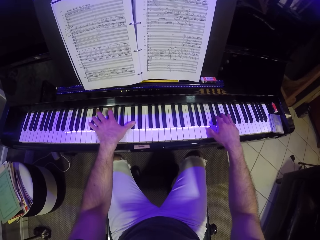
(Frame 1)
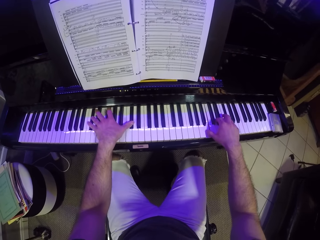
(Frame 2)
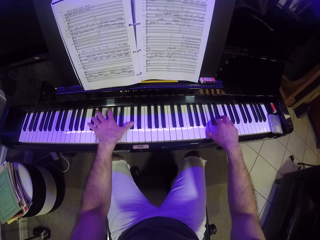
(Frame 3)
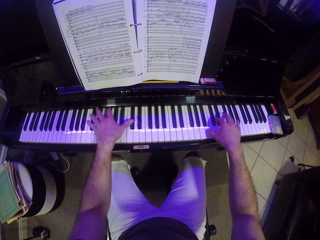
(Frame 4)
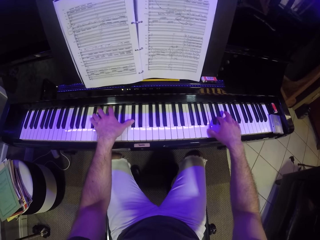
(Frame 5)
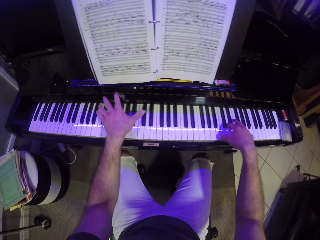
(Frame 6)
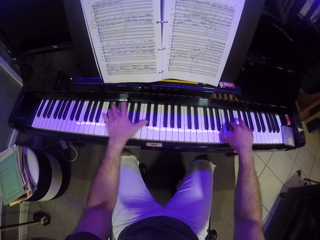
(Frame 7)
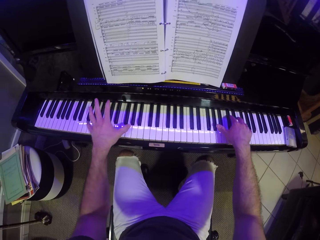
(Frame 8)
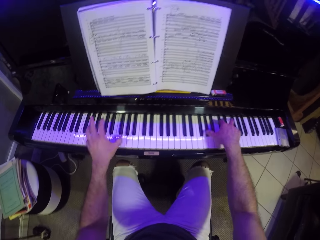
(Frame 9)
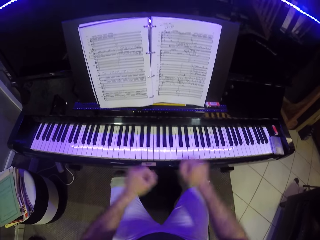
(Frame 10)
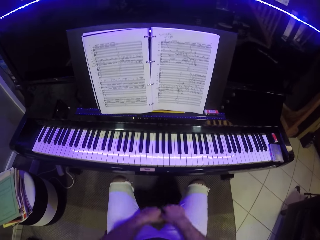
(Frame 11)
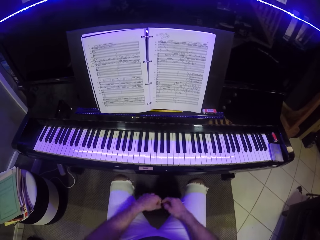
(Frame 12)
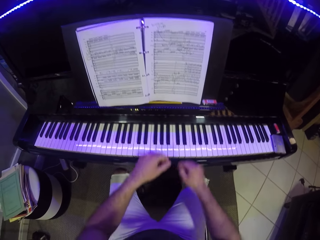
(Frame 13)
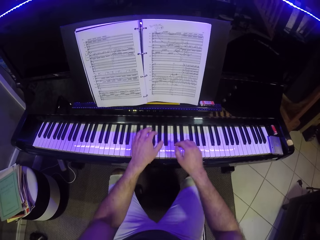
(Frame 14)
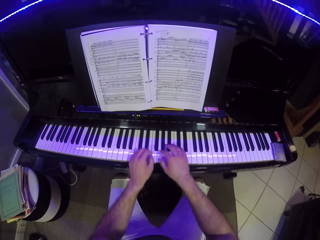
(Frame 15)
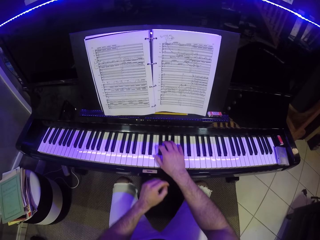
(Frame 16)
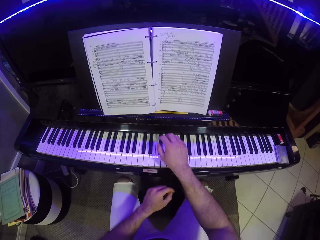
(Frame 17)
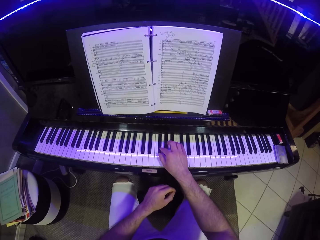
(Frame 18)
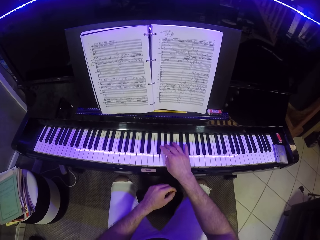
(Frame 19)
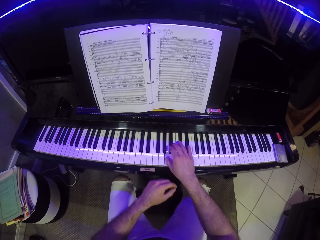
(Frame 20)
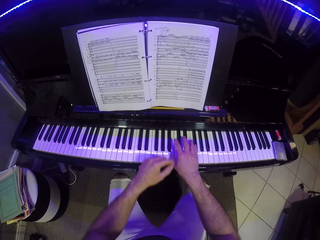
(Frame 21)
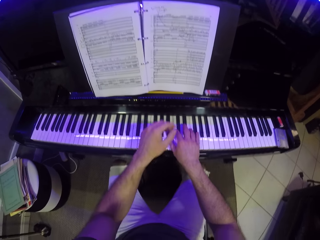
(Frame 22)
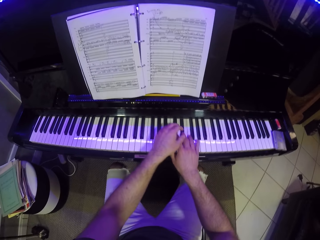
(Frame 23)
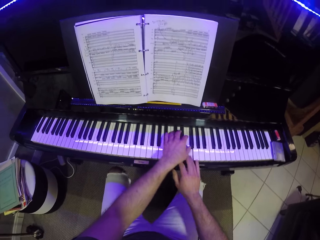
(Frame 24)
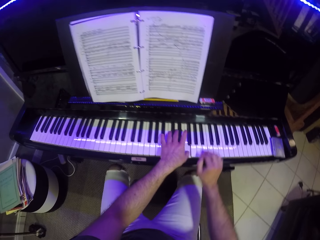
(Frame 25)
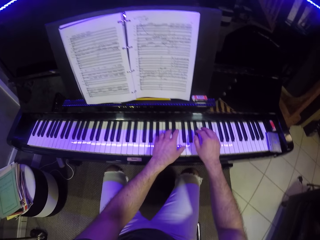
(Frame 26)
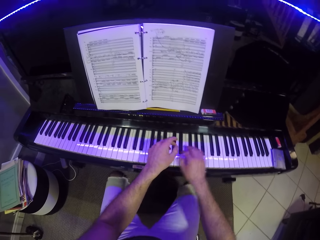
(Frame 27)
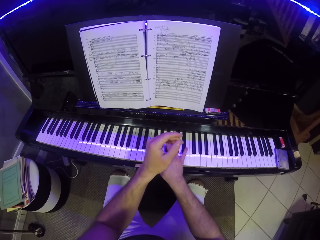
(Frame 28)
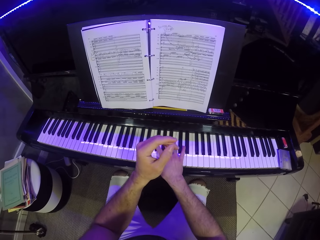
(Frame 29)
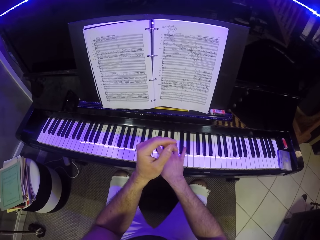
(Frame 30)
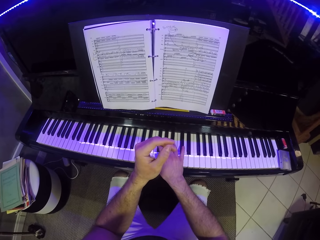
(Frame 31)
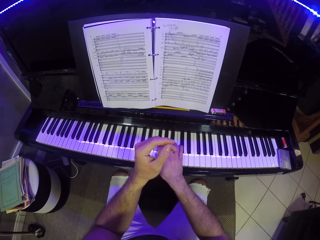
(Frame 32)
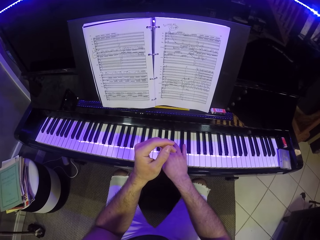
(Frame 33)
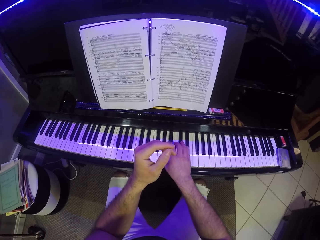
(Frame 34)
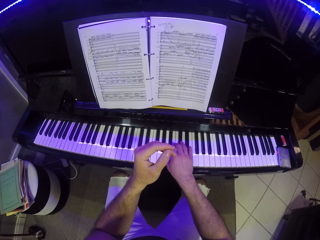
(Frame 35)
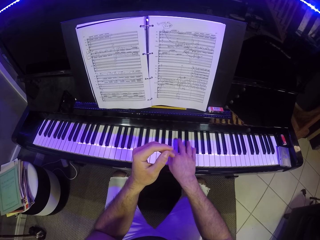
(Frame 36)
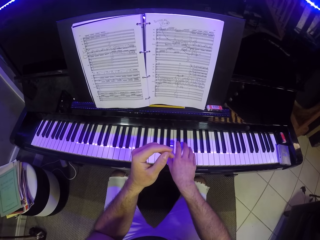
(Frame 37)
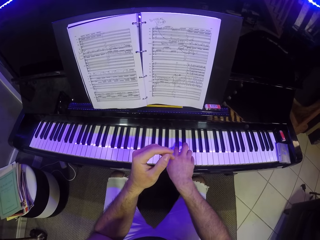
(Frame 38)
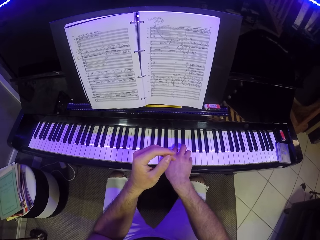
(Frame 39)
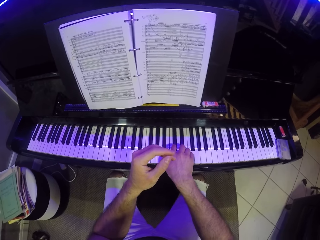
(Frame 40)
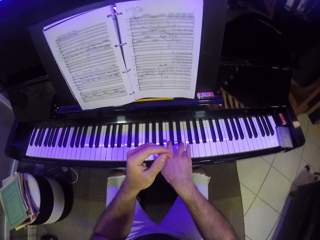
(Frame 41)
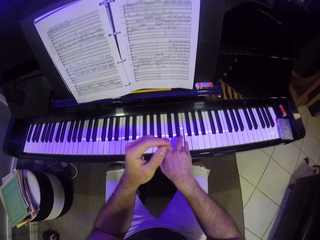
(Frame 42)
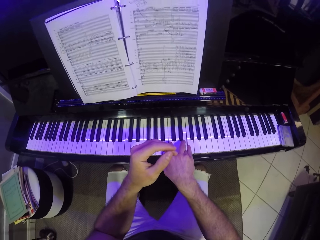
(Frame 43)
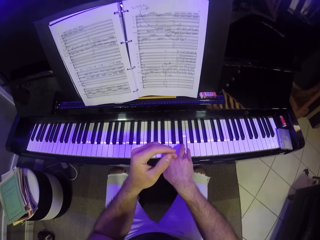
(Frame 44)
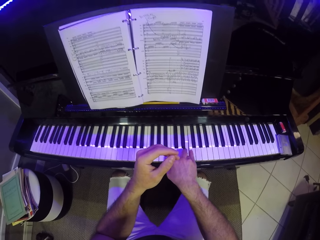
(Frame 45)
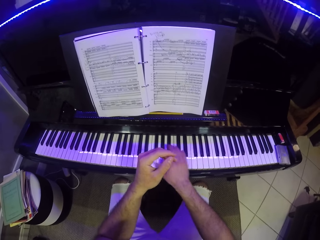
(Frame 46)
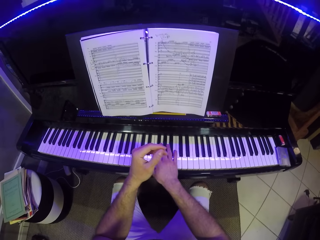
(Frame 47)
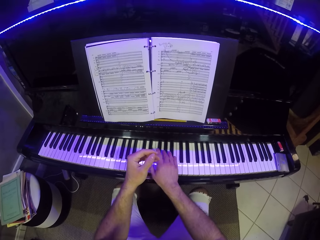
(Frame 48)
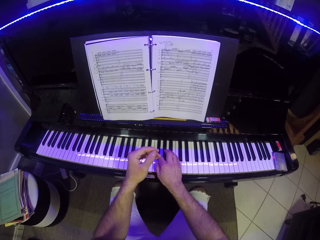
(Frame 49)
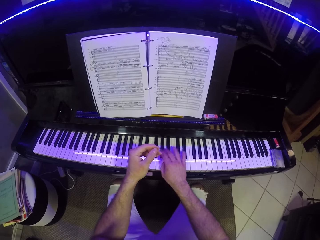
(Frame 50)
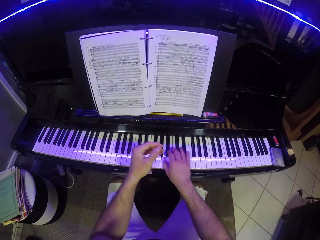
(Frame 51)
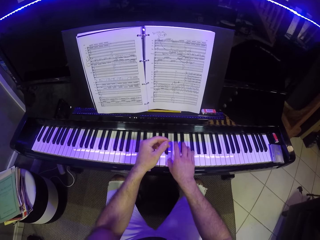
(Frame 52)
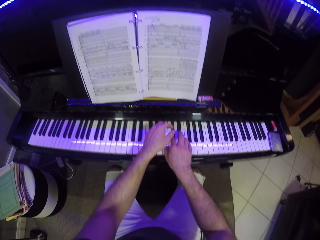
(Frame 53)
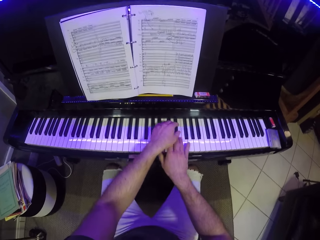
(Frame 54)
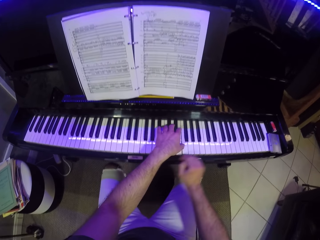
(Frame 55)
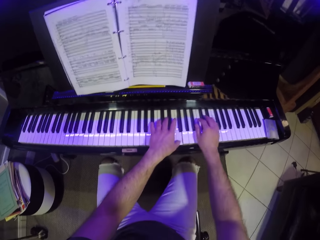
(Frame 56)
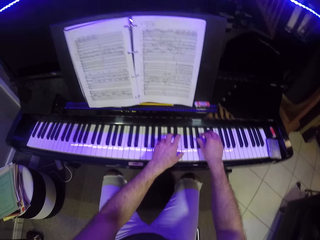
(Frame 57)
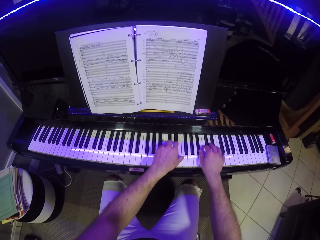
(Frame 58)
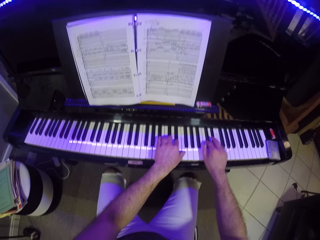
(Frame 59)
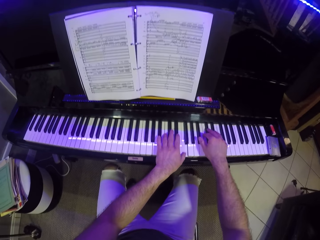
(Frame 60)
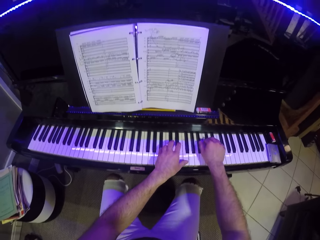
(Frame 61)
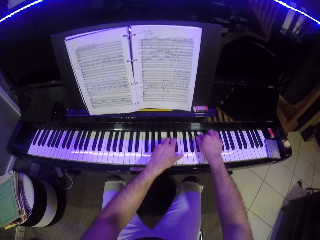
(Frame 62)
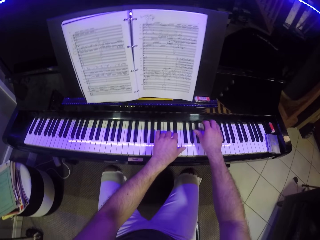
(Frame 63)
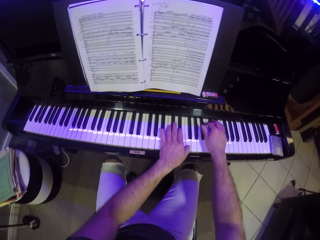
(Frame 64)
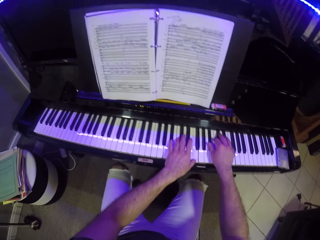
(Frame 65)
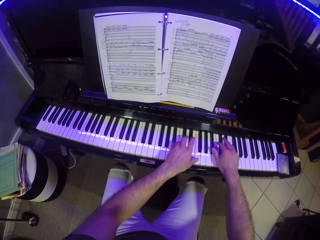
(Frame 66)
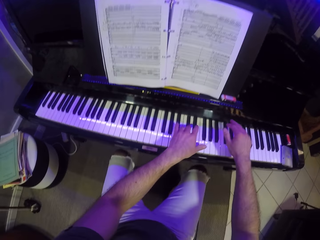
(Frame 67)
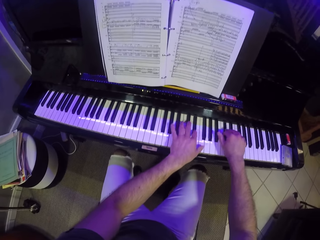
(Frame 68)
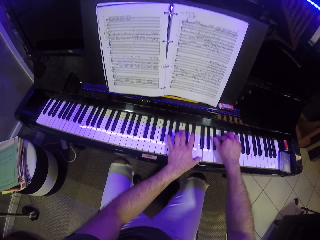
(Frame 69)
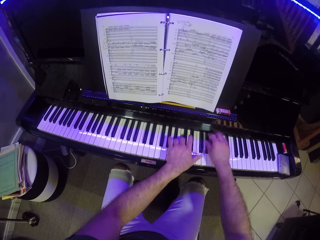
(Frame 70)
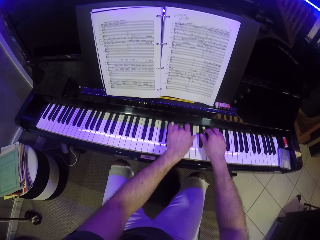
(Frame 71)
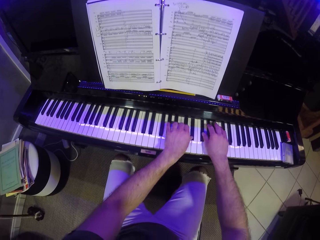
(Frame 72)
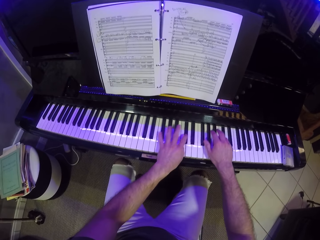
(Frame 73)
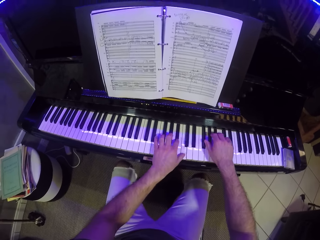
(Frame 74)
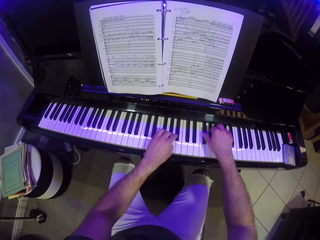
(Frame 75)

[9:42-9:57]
The camera wearer puts his hands on his thighs. He plays the piano with his right hand. He plays the piano with both hands. He plays the piano with his right hand. He plays the piano with both hands.

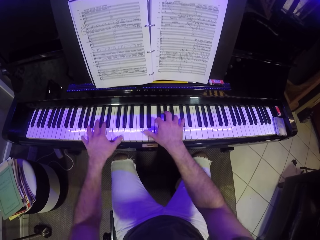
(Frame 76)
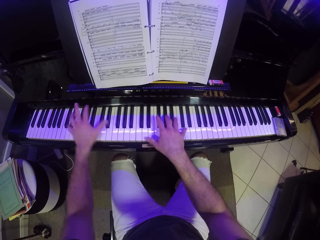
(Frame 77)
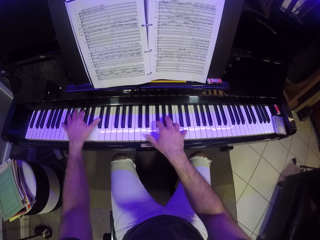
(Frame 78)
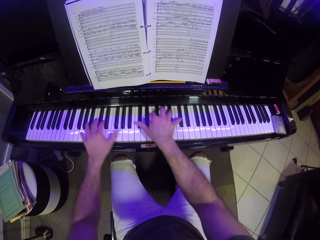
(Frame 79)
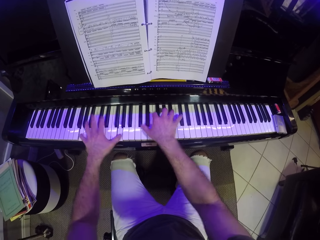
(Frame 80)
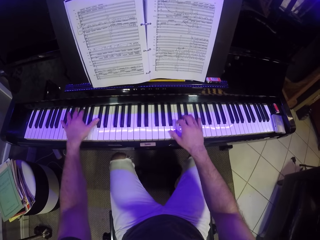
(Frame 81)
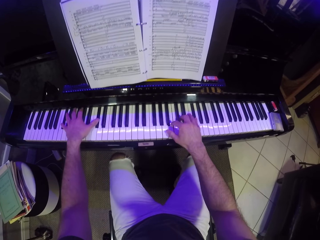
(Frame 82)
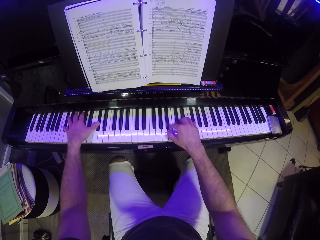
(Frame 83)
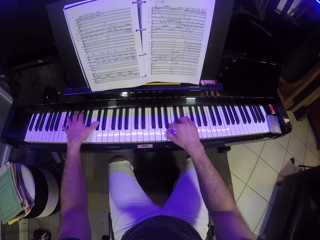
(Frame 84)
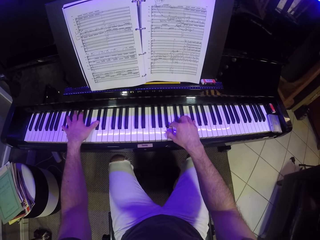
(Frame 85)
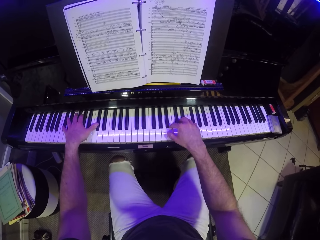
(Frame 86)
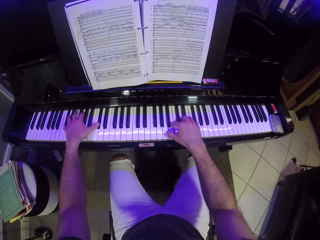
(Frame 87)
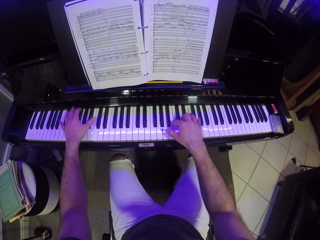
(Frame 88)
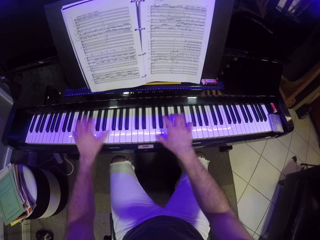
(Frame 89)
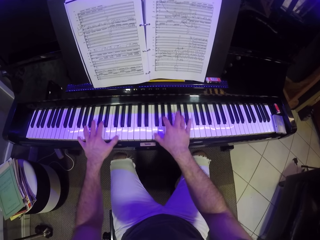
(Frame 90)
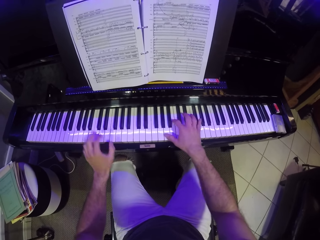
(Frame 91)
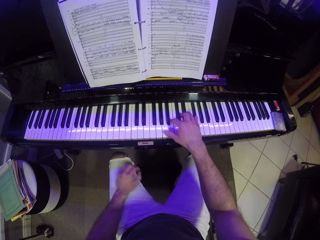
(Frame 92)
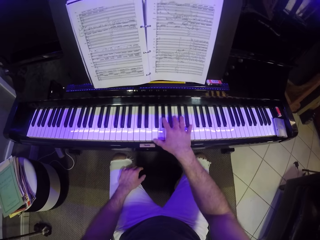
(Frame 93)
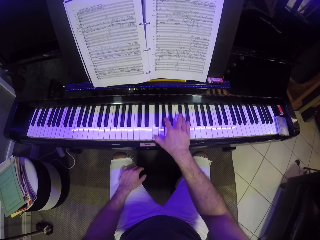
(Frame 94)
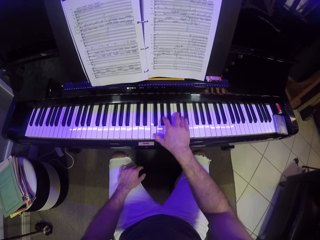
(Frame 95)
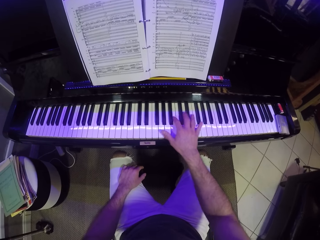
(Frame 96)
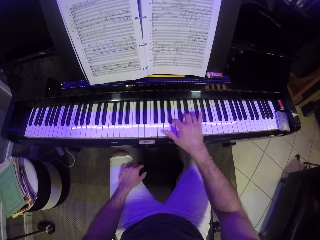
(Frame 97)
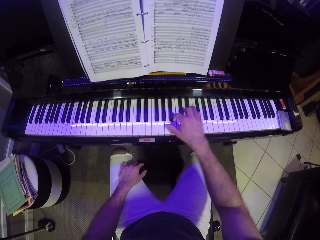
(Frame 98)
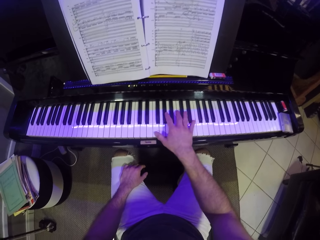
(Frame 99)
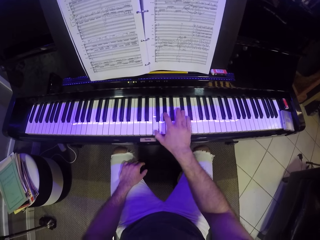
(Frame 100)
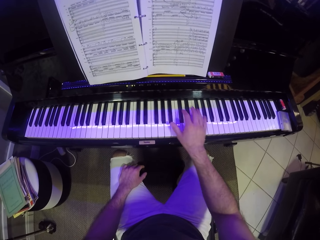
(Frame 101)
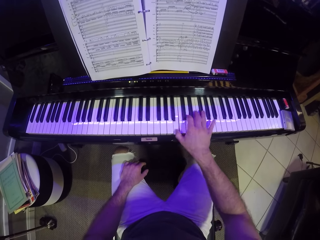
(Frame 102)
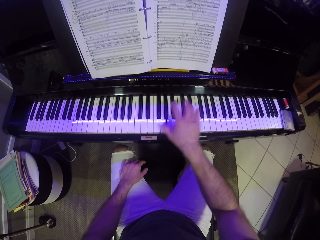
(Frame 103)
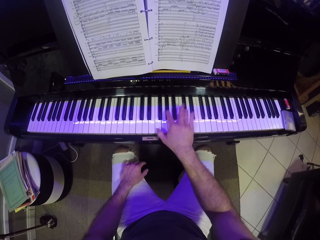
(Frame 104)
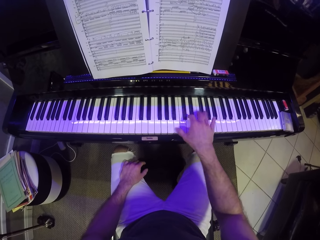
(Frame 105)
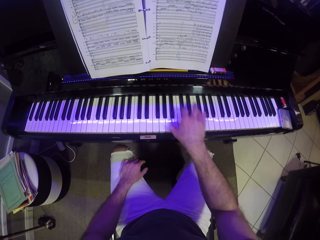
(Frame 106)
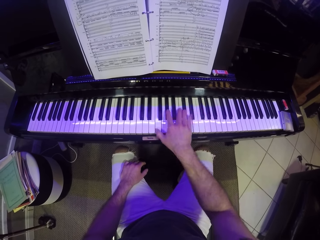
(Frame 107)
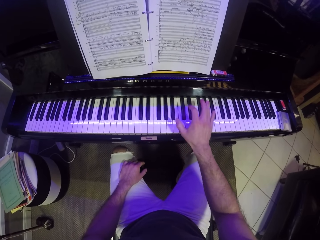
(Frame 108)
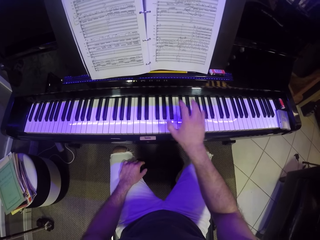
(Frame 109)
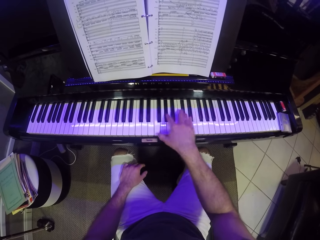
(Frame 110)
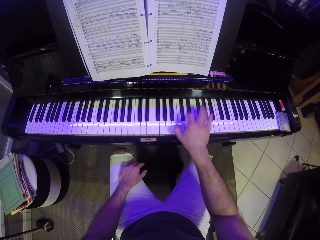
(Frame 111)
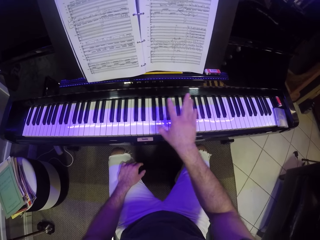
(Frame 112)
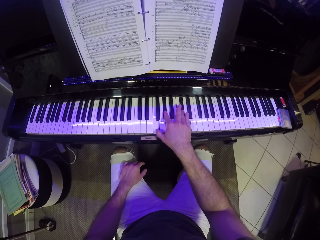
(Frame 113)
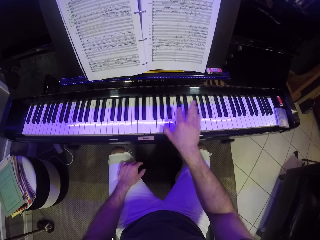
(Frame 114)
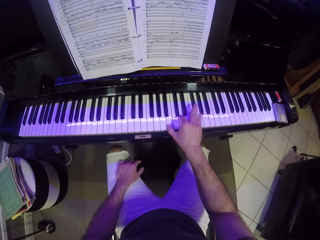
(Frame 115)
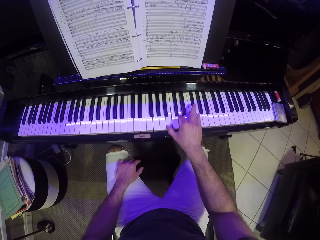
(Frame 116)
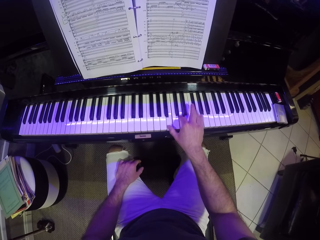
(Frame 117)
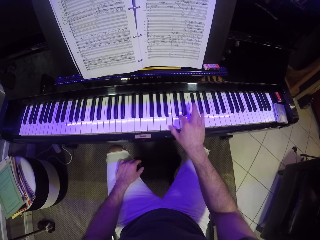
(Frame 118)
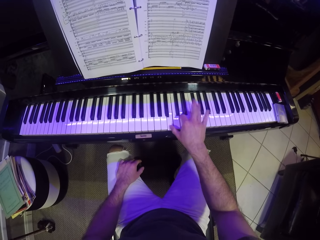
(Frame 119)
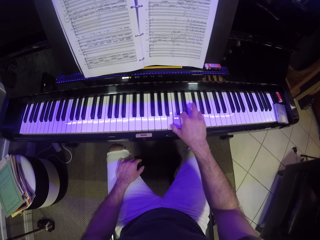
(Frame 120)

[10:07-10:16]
The camera wearer plays the piano with his right hand. He puts his hand on his thighs.
